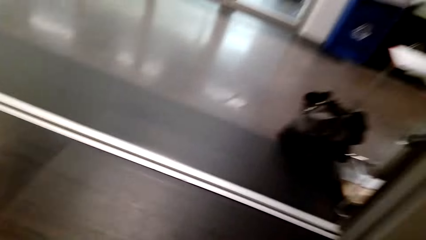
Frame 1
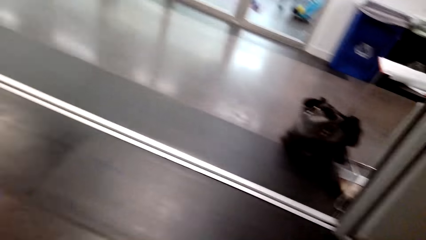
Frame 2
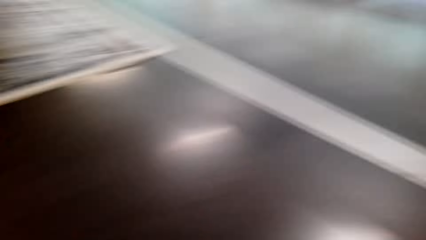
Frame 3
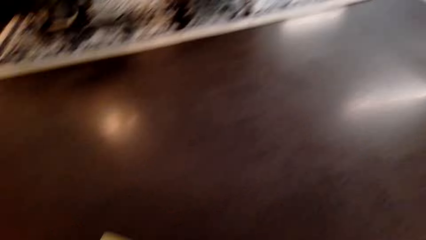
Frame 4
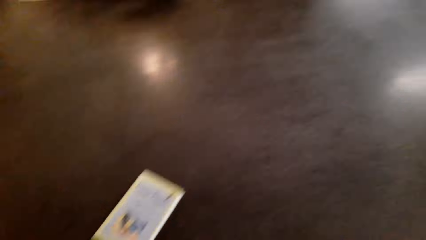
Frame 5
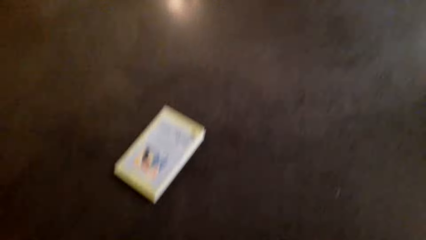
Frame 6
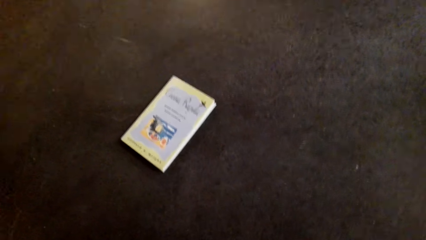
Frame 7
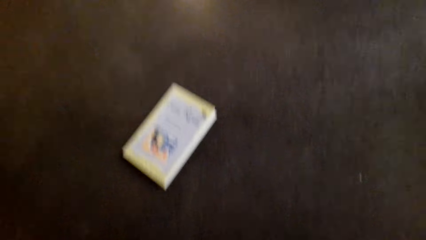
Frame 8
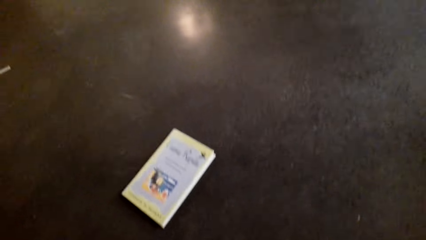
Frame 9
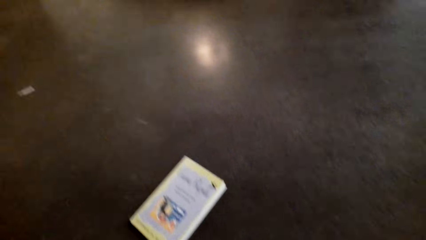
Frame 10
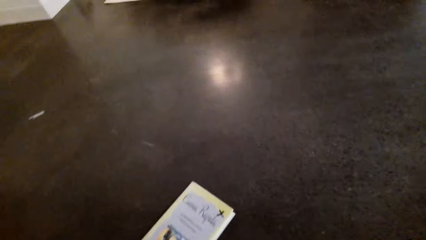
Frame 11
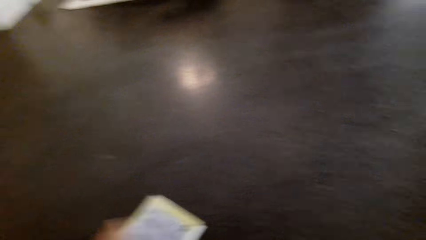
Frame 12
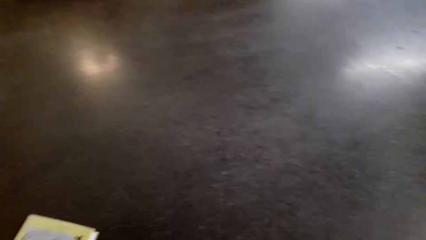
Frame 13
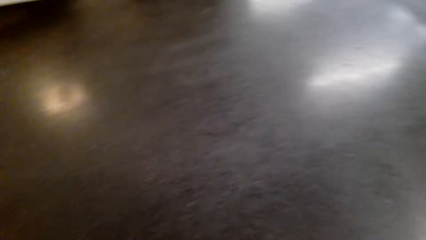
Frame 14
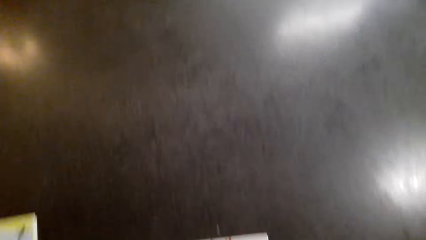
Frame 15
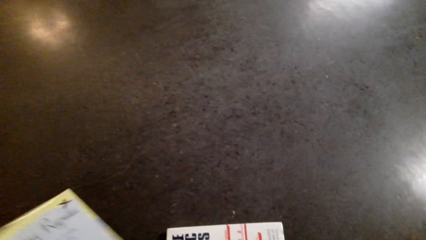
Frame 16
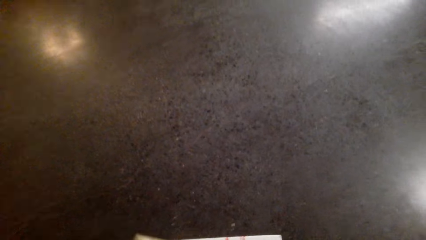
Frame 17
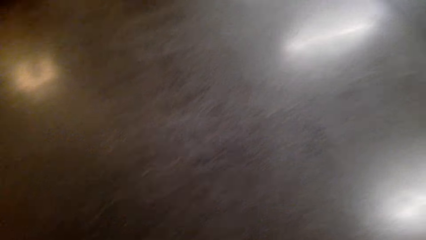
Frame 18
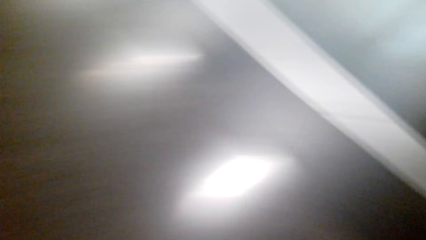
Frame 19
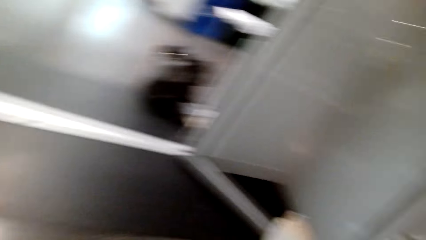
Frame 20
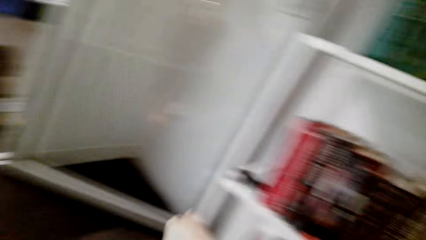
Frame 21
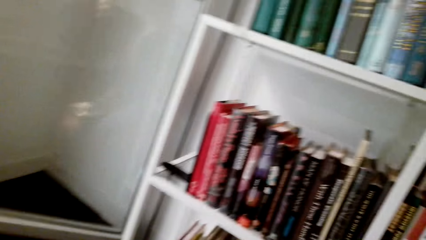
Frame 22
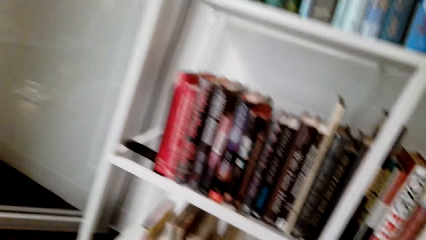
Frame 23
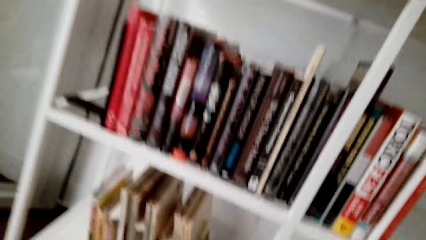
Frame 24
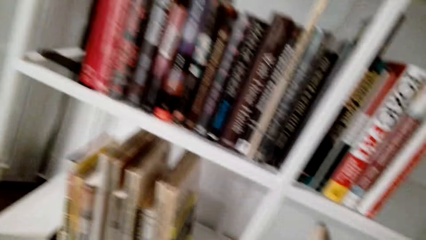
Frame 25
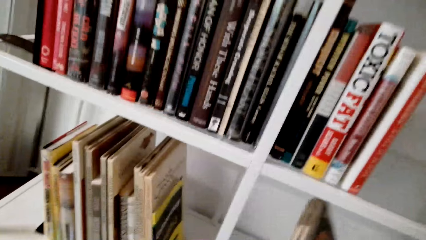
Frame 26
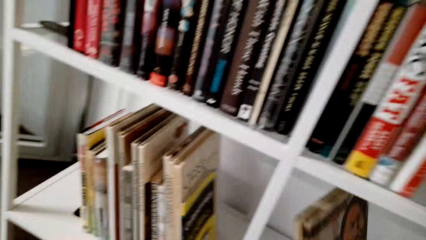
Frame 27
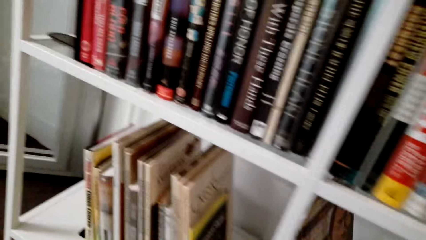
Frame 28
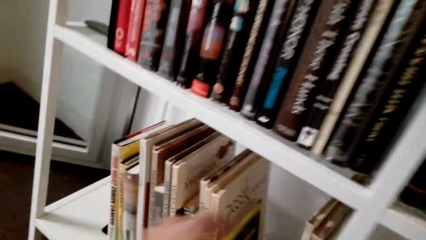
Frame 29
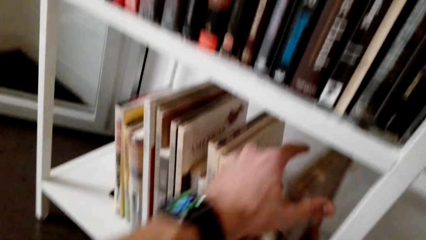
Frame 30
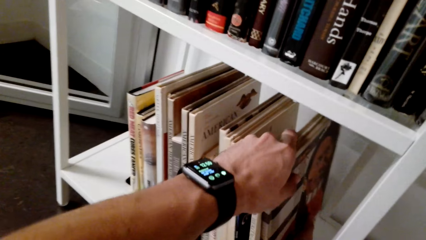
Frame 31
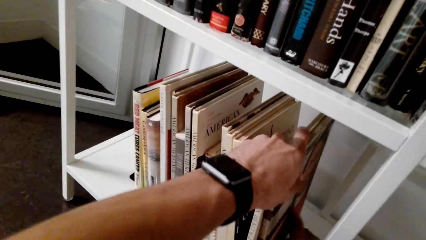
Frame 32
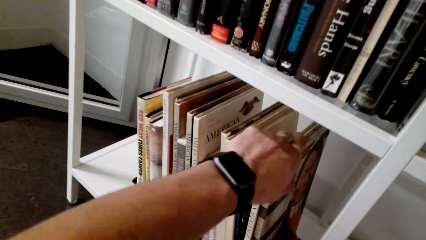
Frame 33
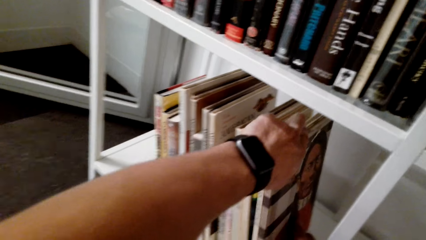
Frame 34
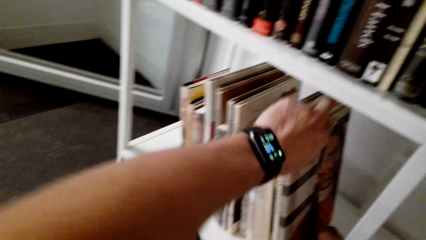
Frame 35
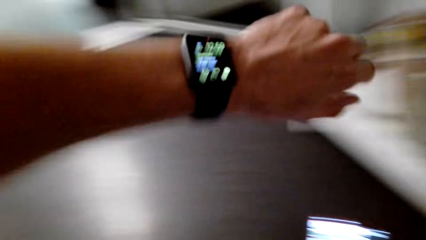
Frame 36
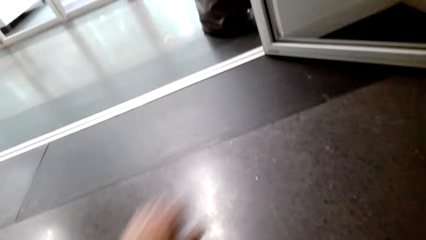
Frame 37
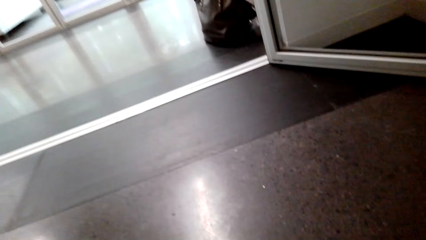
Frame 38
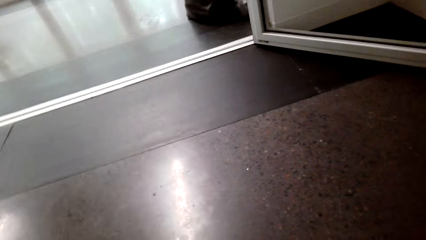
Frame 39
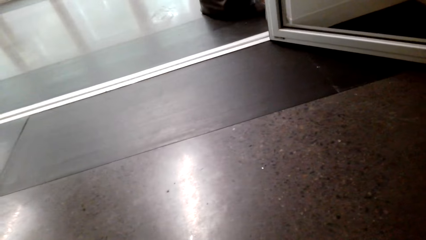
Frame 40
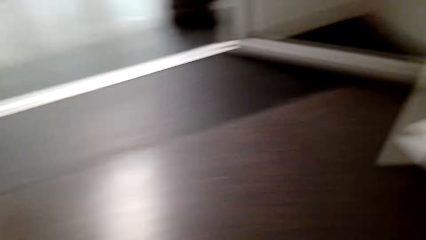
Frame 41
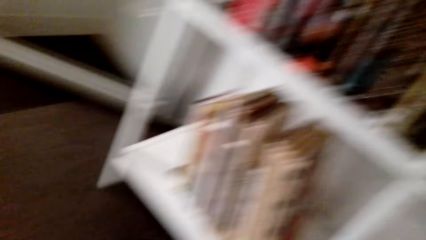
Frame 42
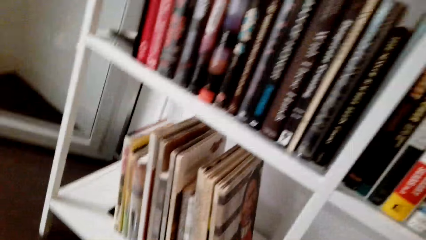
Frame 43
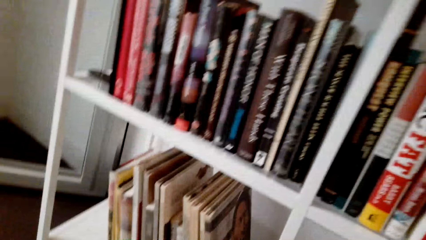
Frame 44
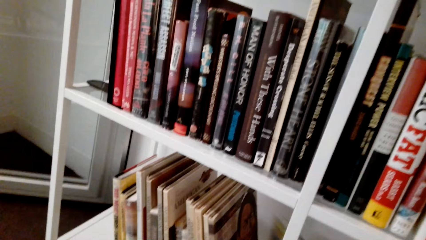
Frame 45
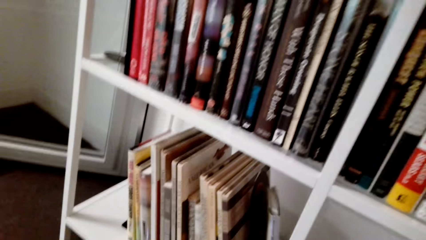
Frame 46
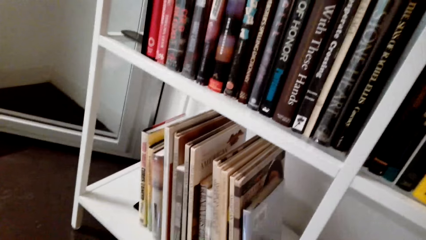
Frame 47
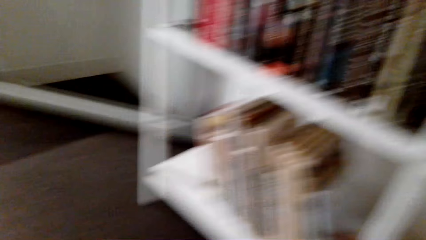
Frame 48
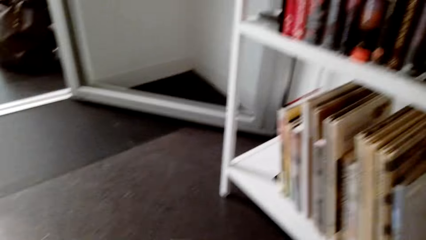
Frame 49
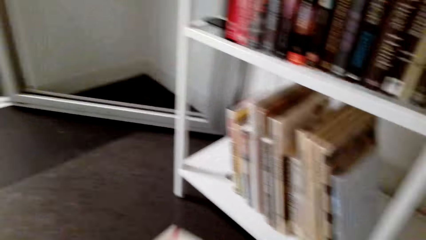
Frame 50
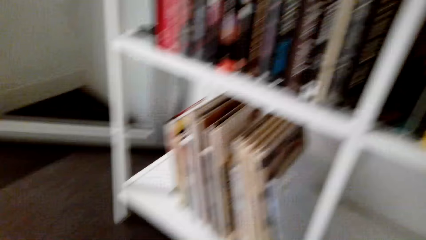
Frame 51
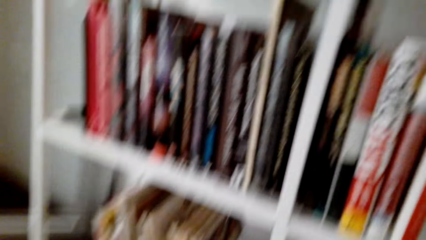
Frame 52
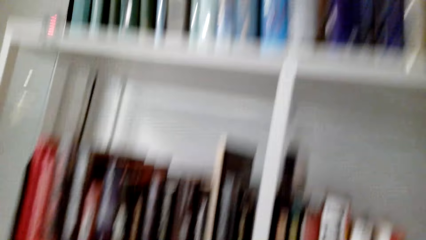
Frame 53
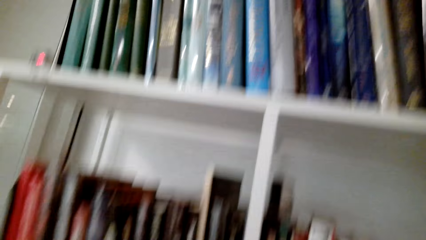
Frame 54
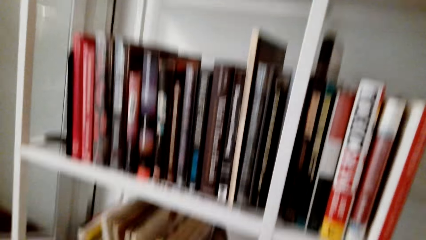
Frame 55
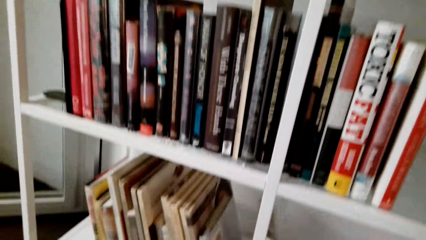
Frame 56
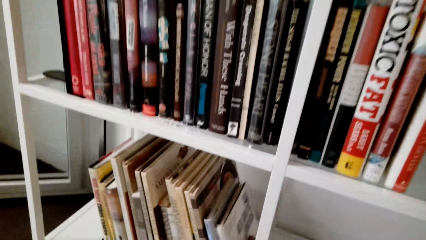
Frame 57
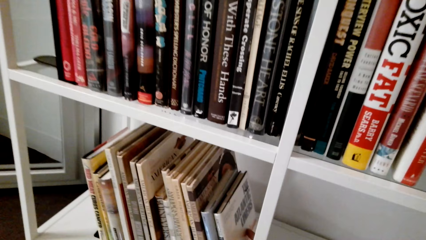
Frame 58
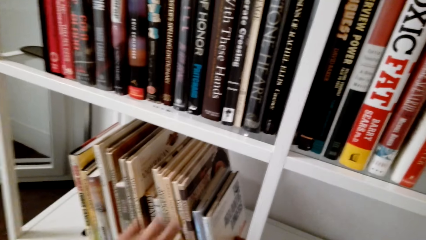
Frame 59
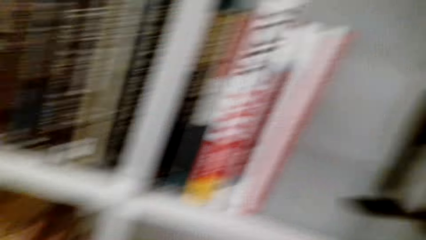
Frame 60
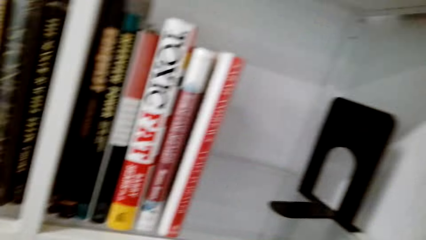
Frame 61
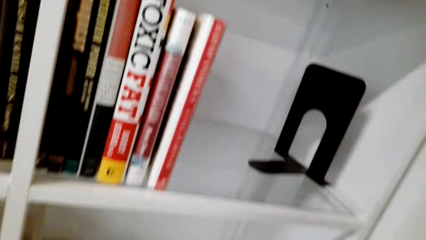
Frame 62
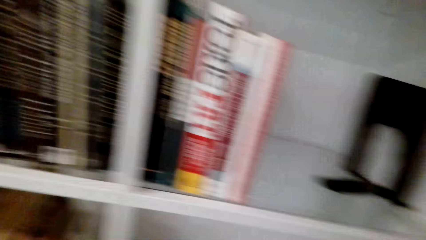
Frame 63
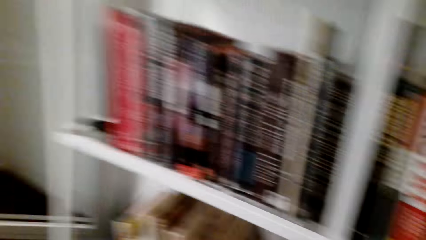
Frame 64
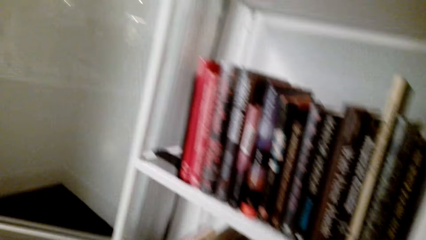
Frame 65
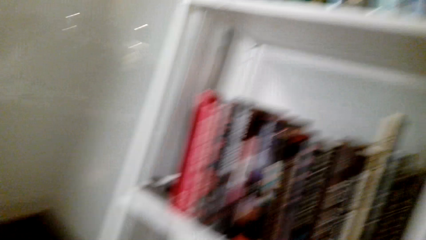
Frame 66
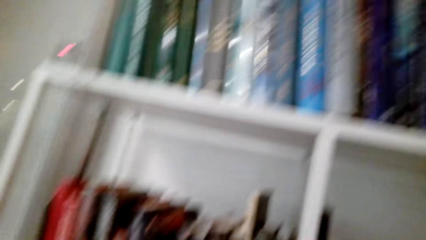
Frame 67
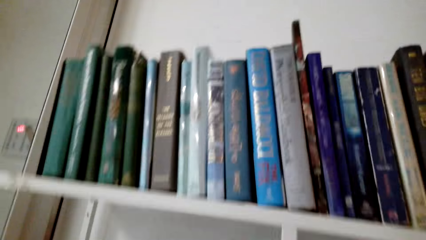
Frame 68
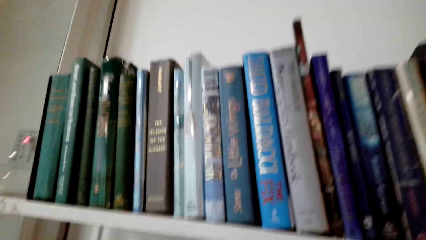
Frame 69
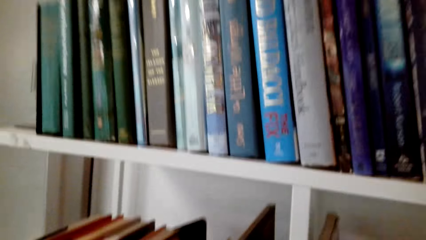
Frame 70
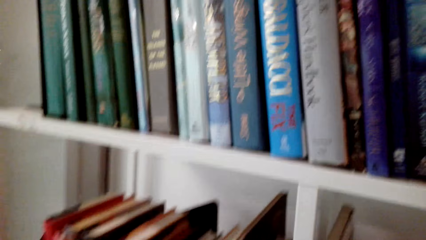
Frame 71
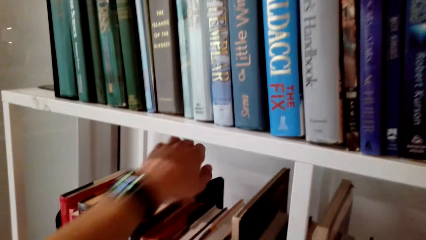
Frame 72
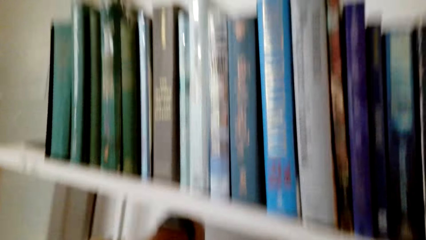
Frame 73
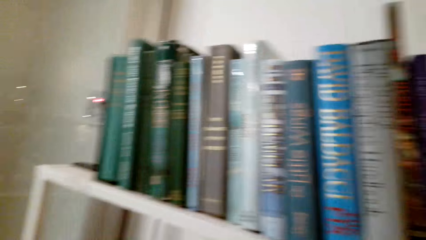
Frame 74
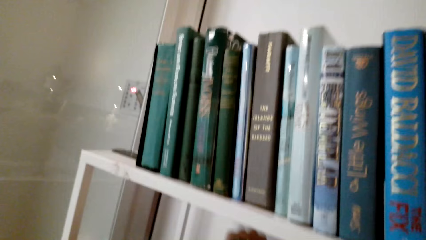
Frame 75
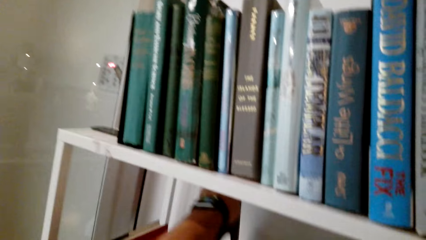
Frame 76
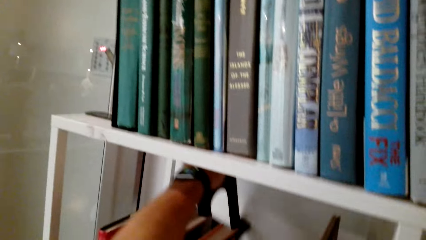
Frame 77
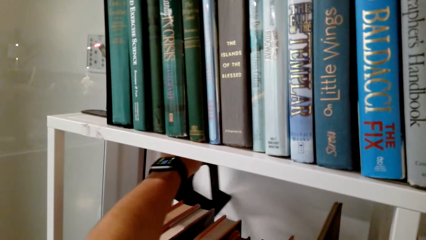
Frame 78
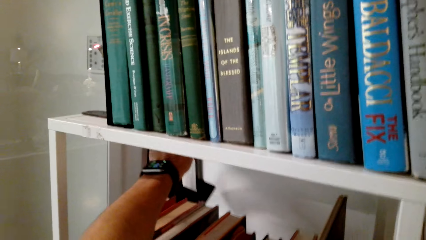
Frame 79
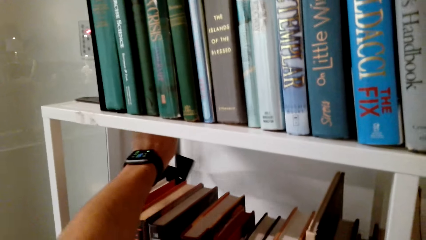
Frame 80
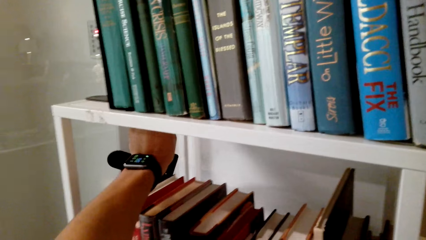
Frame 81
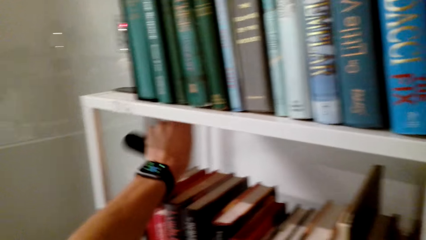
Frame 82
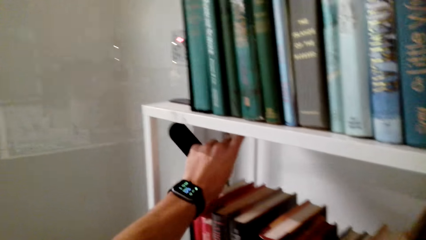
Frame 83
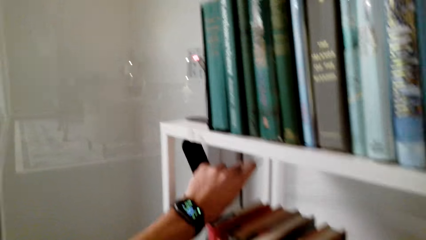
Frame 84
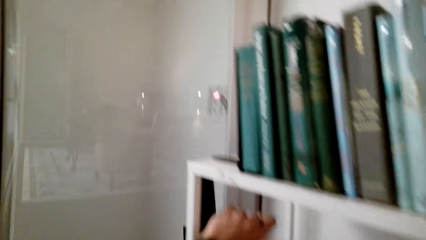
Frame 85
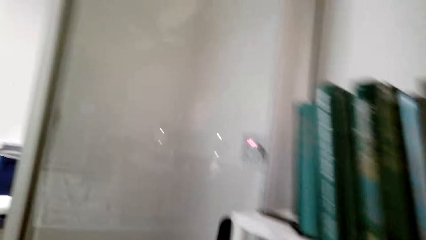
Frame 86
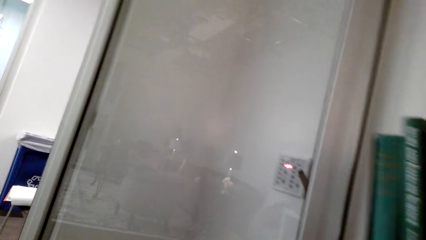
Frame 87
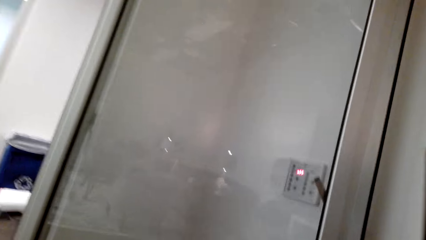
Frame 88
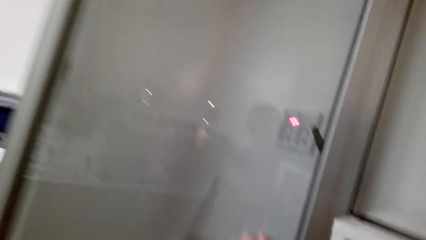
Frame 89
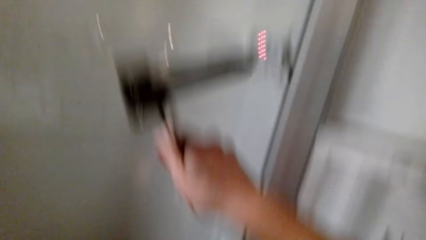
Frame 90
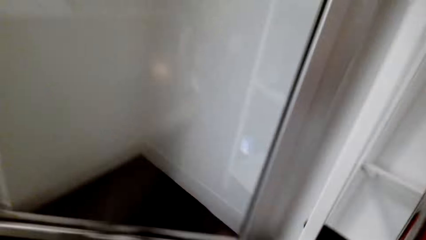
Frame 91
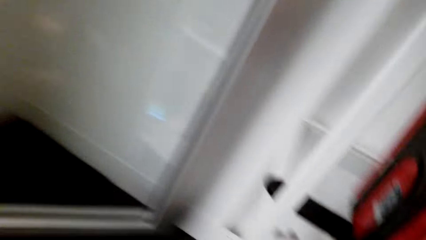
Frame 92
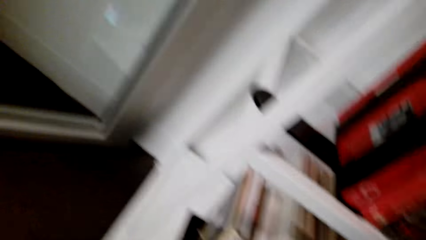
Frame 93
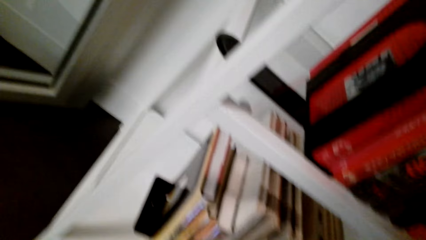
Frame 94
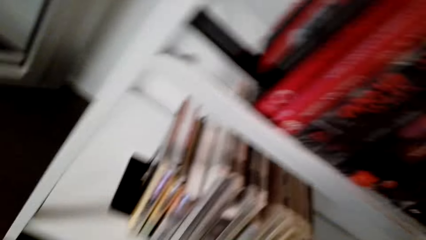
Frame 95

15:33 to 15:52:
The camera wearer picks up the books from the floor. They put the books on the shelf. They pick up a book holder. They put the book holder in order.
